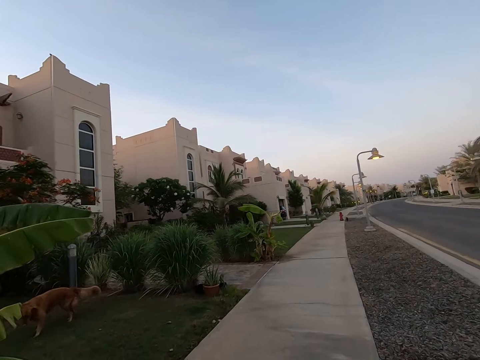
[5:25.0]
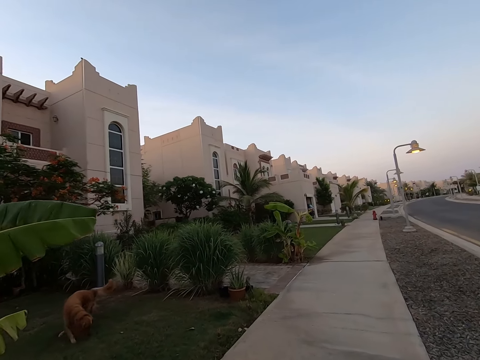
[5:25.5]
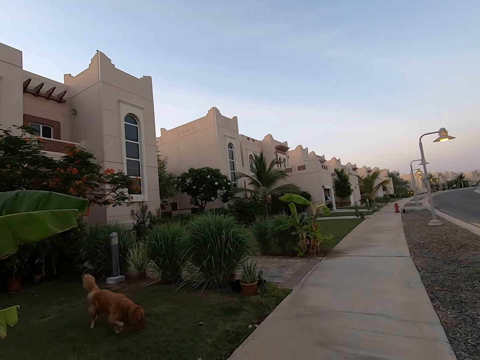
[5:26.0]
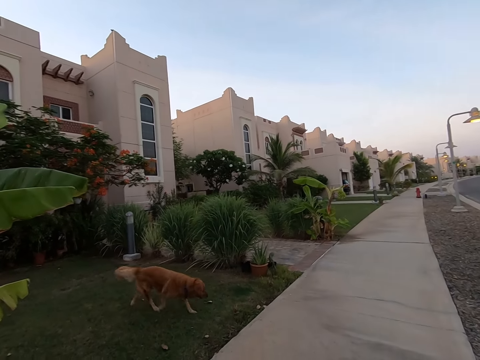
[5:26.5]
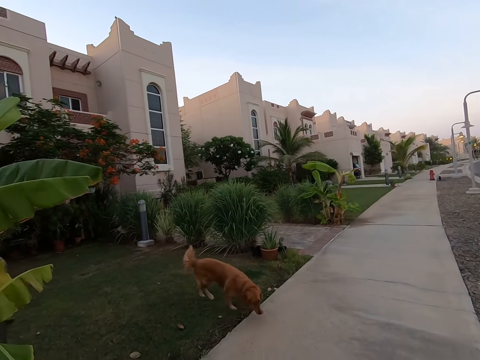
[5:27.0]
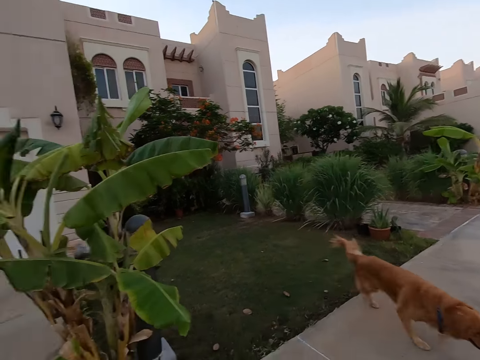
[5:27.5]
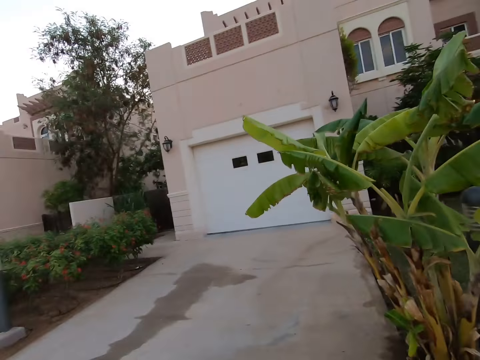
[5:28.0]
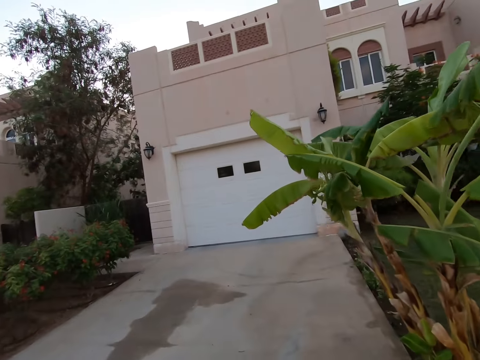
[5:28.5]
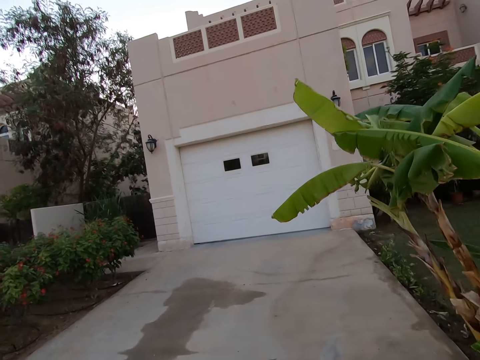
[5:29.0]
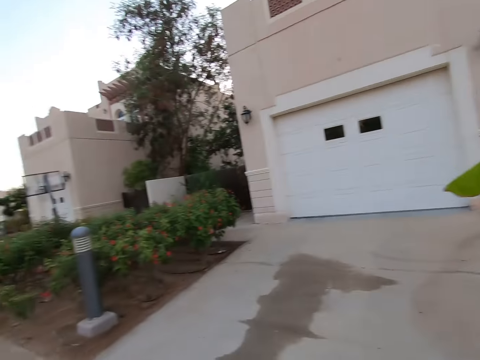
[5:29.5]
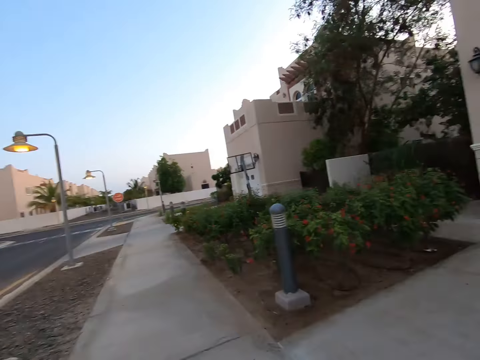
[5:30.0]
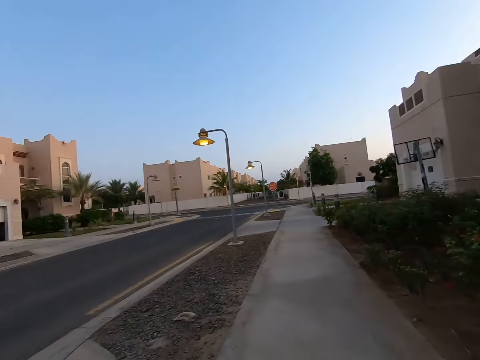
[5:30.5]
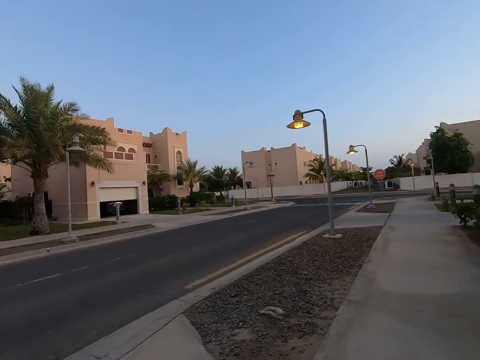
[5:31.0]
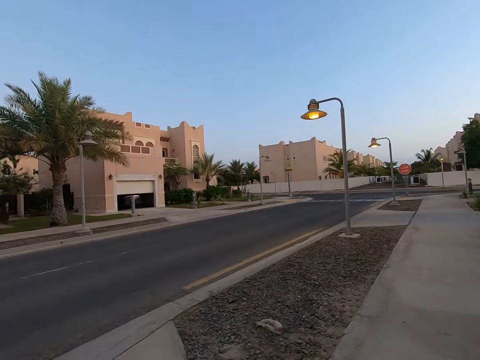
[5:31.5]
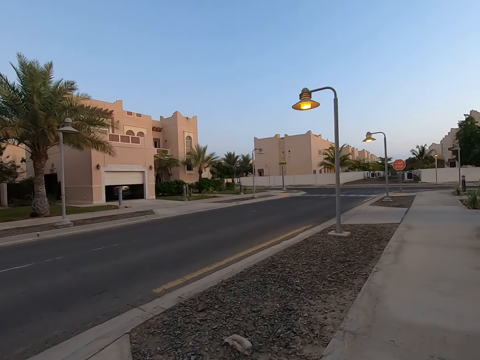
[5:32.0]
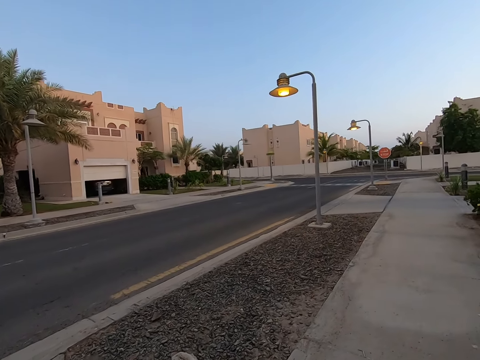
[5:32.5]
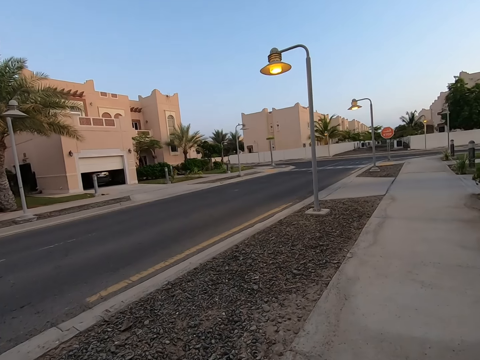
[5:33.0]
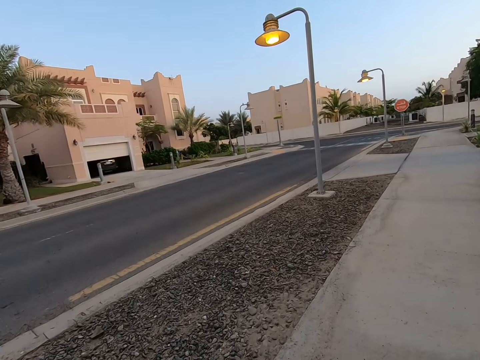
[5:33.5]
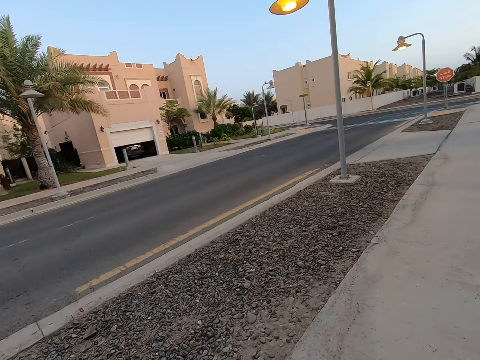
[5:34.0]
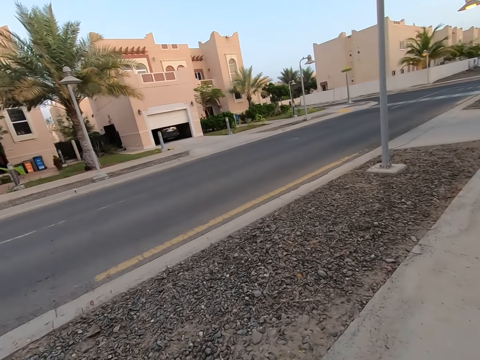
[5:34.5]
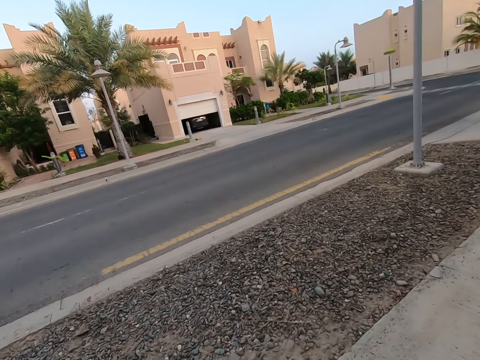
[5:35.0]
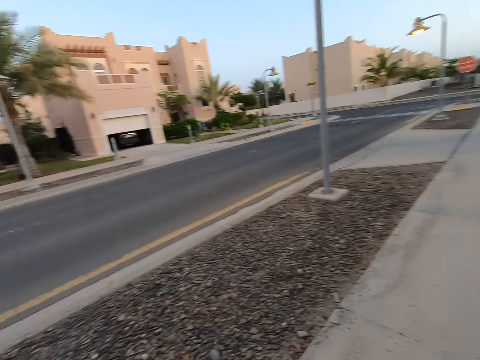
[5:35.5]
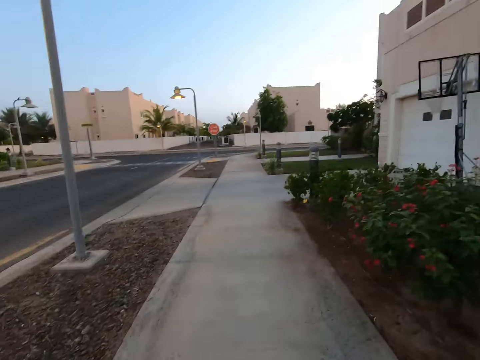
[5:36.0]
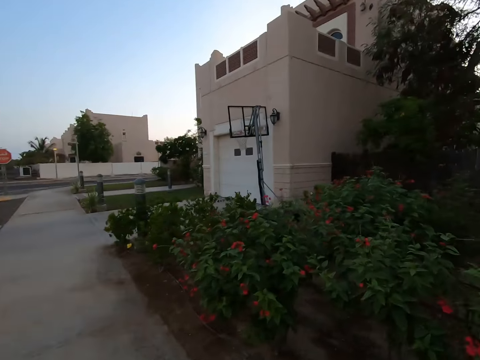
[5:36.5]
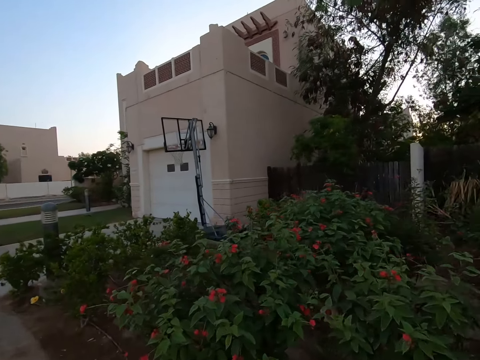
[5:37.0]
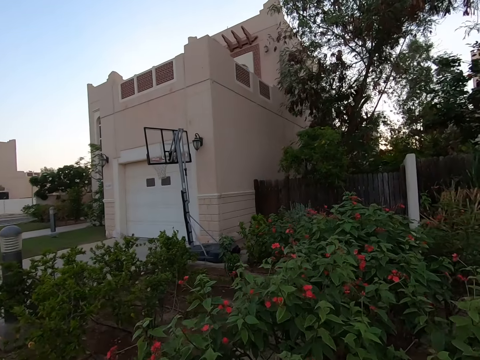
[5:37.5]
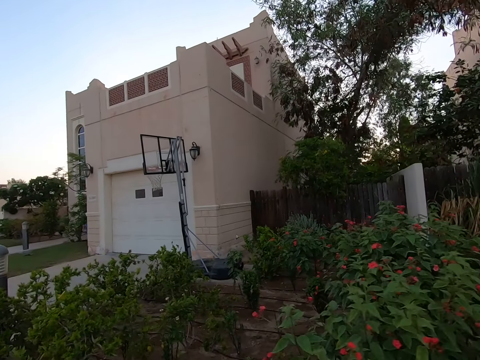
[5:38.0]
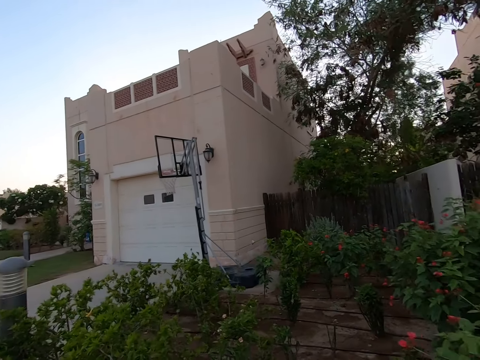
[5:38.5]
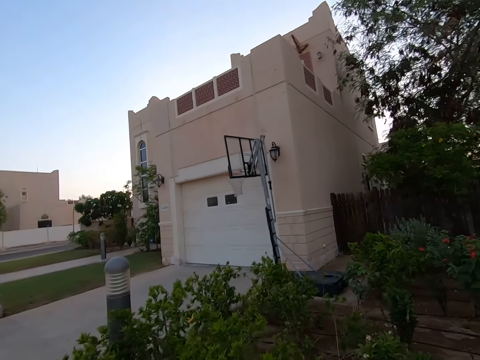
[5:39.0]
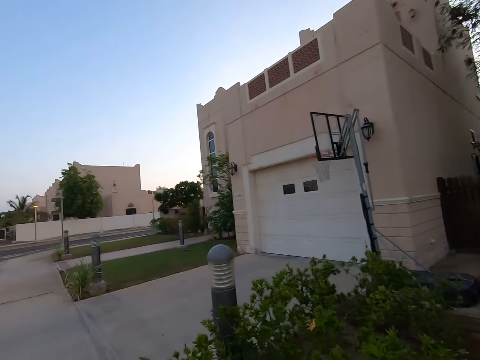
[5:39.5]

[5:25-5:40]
The camera wearer looks at the dog. They walk around the compound. They walk around the compound again.

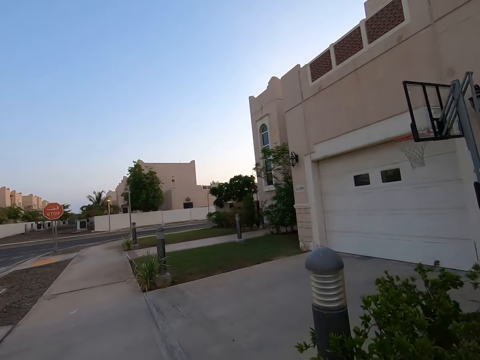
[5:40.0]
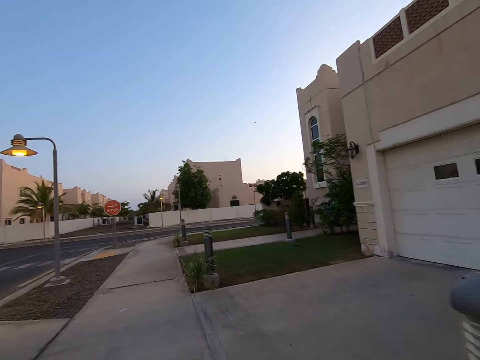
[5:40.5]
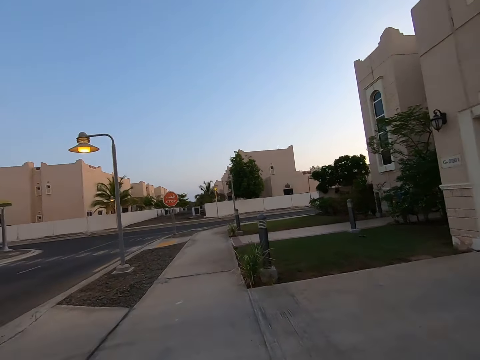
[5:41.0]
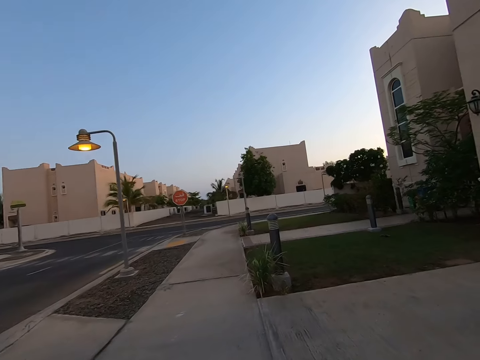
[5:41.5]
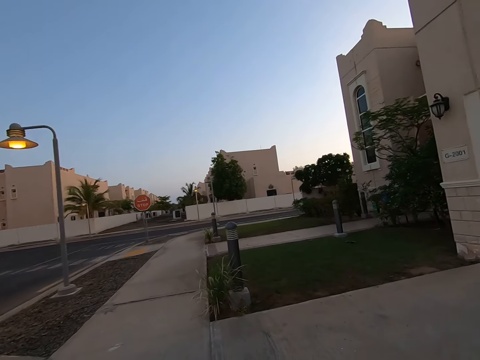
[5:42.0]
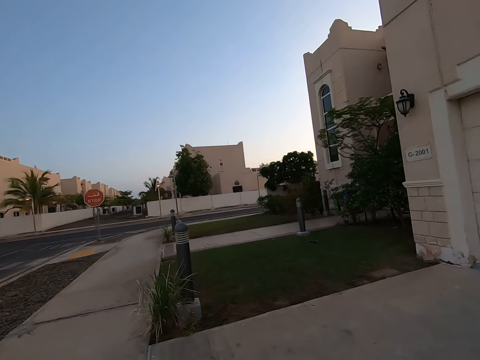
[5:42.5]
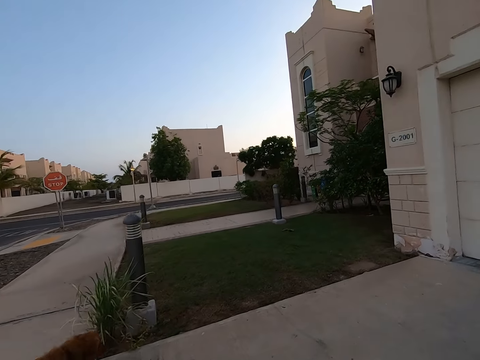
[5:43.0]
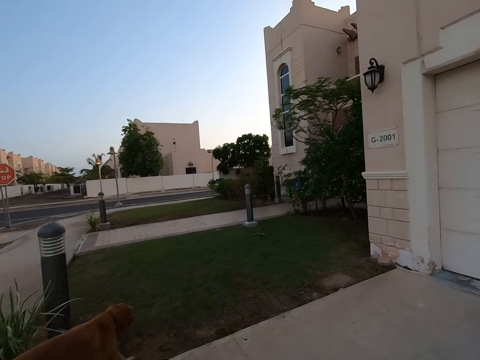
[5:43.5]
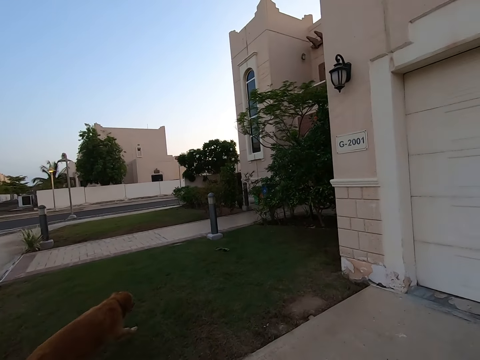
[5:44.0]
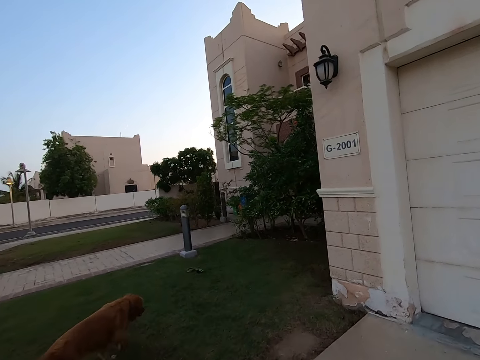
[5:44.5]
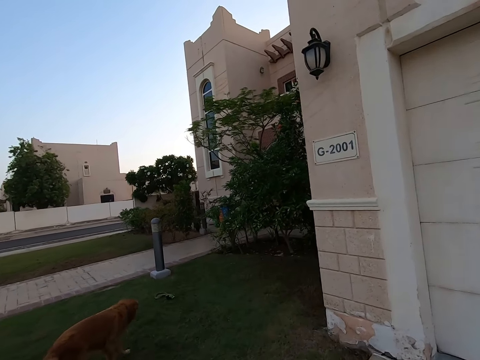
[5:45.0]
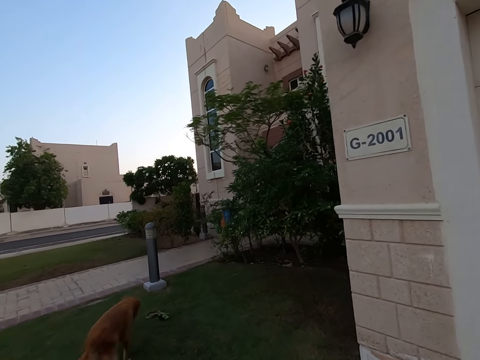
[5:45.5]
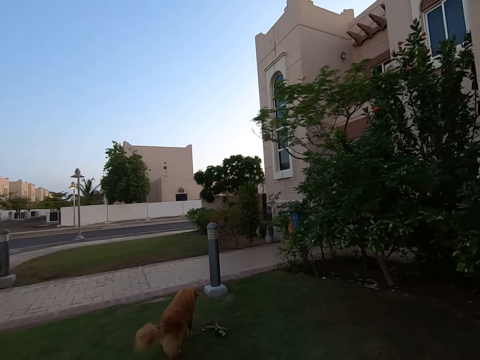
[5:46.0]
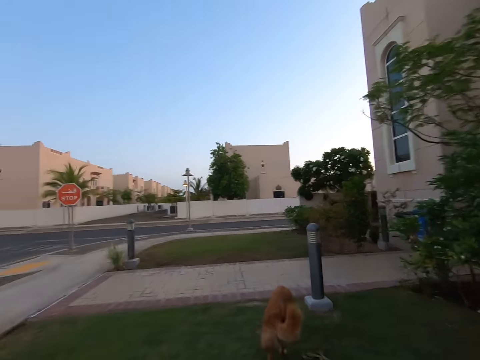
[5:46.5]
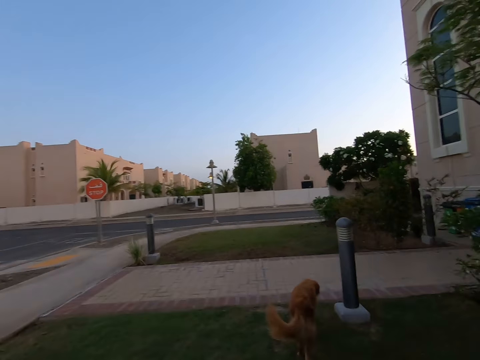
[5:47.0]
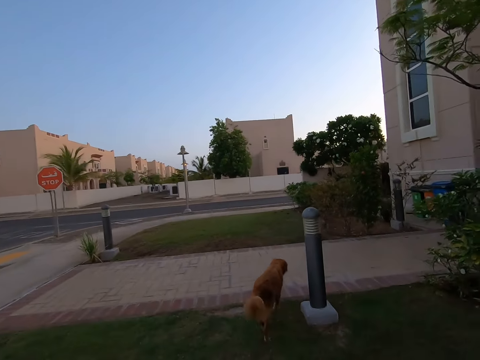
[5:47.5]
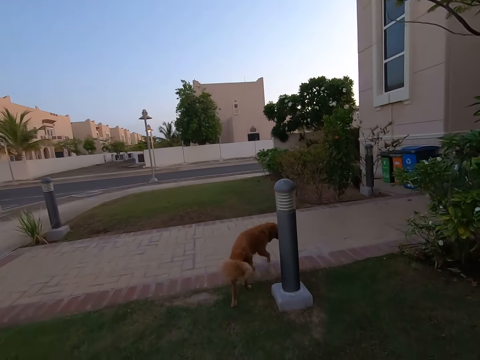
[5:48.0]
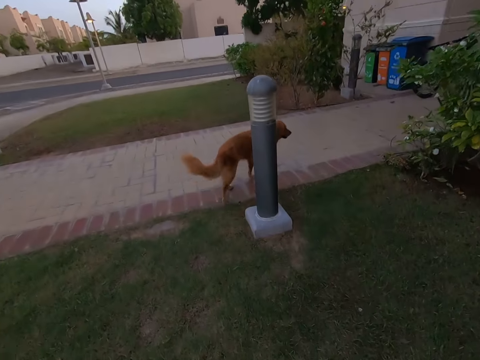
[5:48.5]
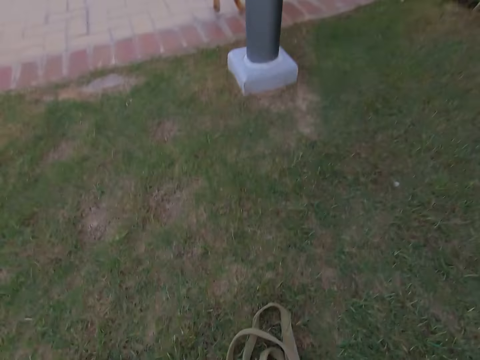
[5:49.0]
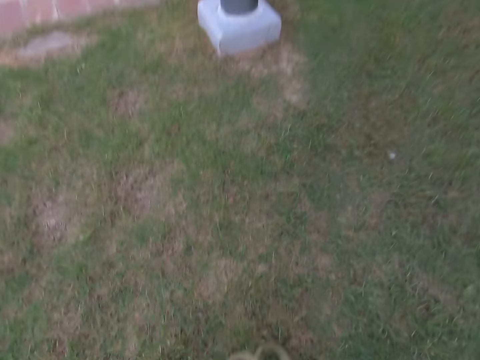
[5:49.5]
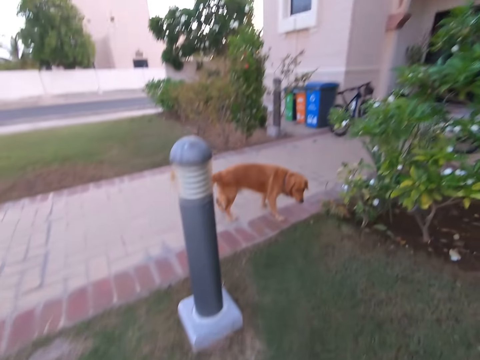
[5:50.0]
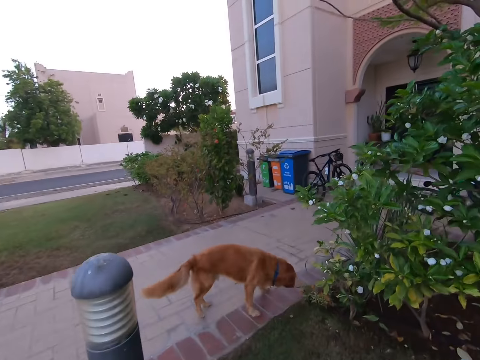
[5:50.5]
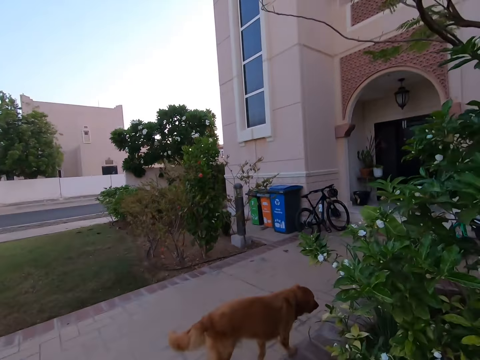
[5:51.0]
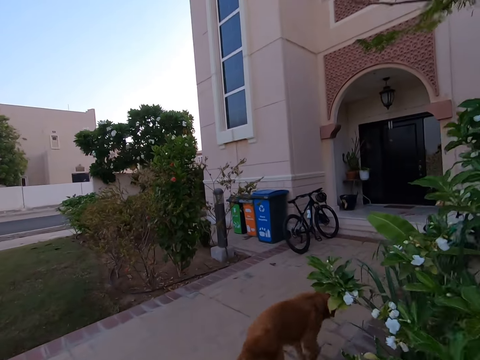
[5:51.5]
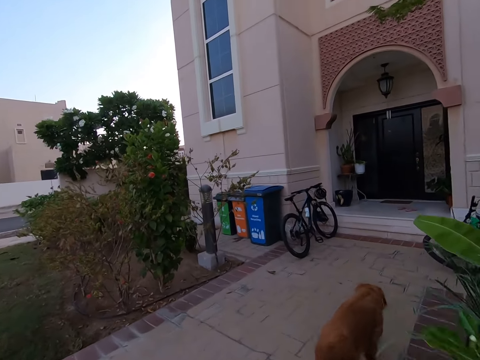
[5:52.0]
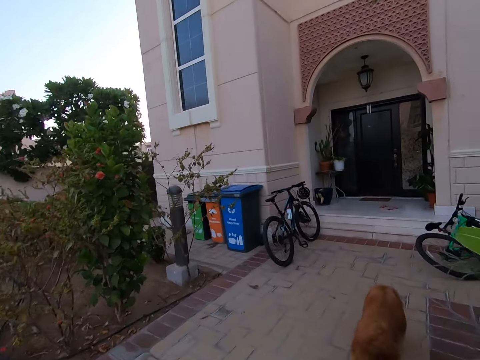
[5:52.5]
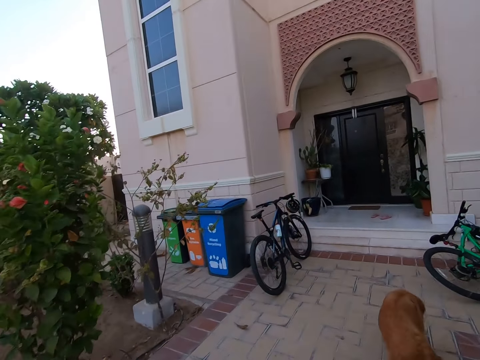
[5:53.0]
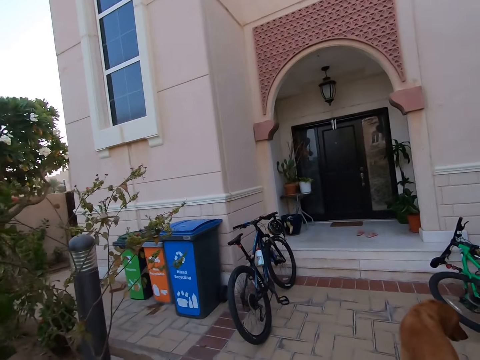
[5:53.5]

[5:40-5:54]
The camera wearer picks up the dog rope.
